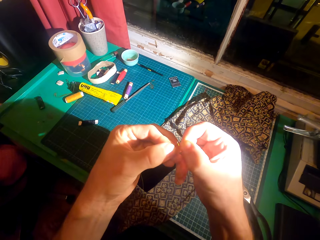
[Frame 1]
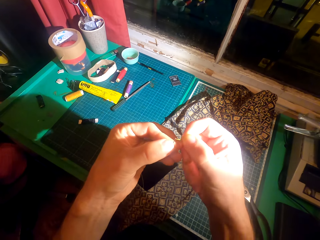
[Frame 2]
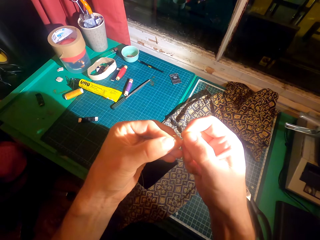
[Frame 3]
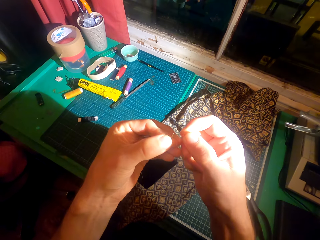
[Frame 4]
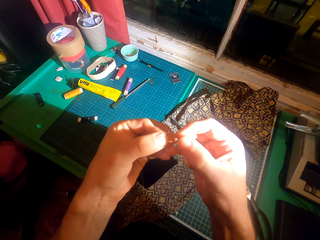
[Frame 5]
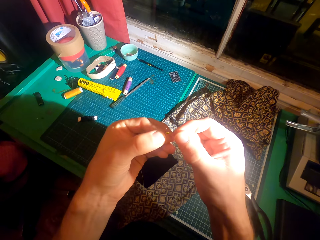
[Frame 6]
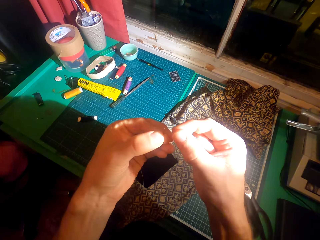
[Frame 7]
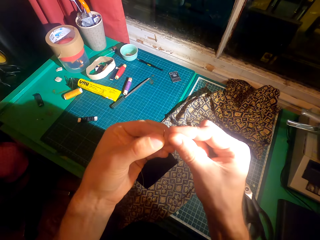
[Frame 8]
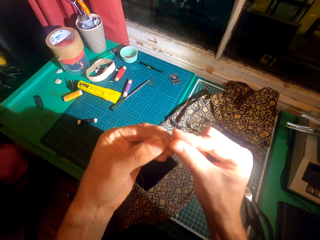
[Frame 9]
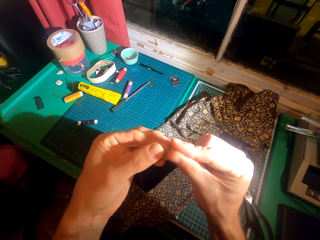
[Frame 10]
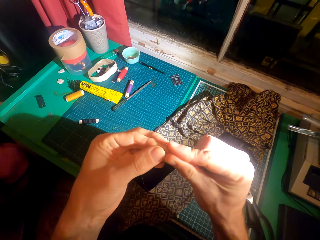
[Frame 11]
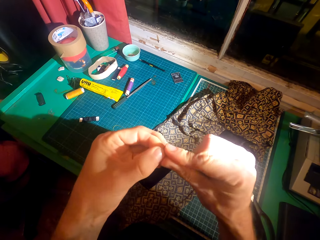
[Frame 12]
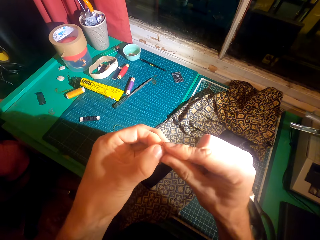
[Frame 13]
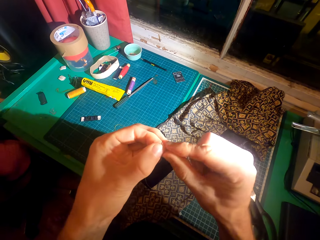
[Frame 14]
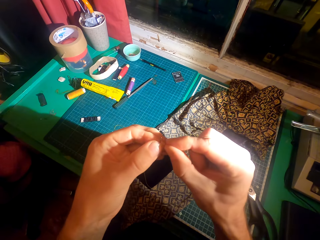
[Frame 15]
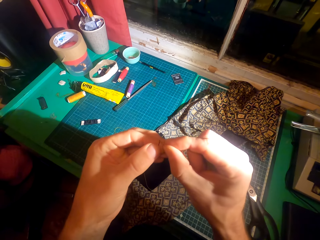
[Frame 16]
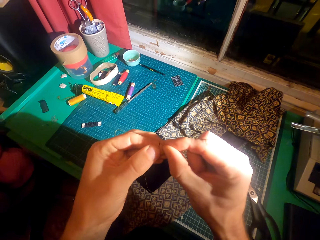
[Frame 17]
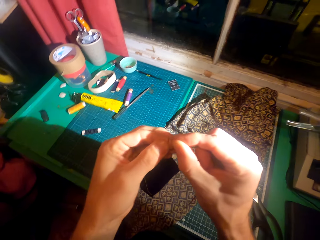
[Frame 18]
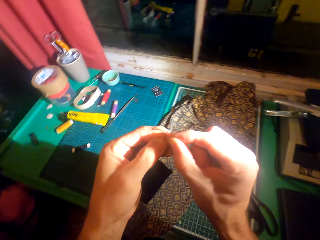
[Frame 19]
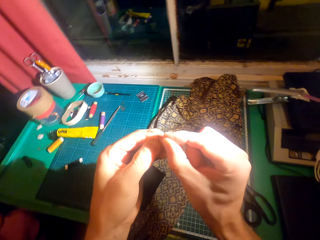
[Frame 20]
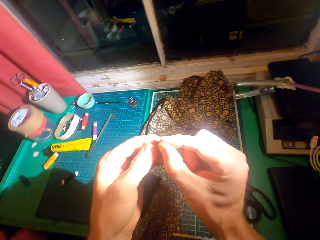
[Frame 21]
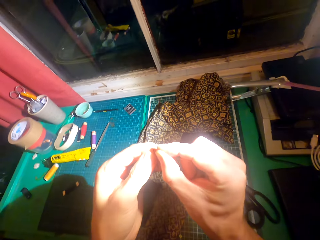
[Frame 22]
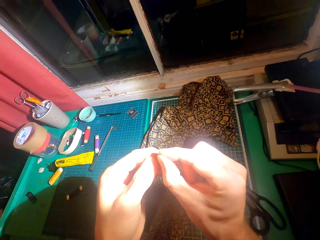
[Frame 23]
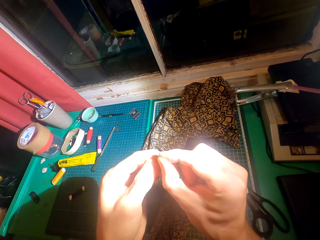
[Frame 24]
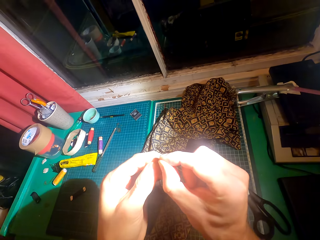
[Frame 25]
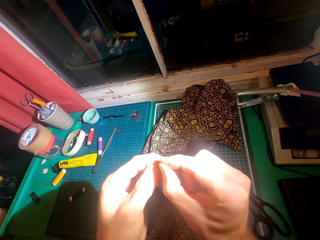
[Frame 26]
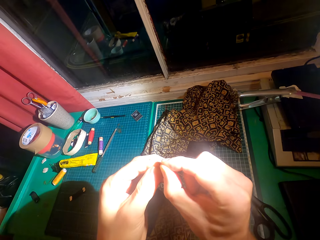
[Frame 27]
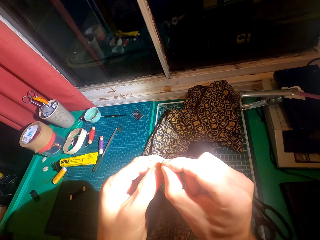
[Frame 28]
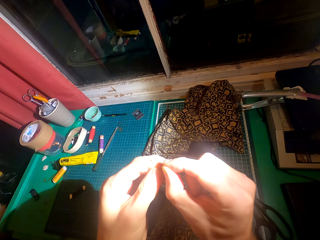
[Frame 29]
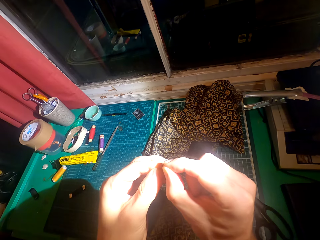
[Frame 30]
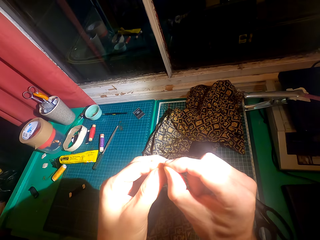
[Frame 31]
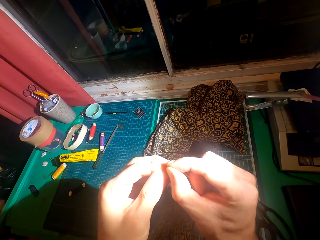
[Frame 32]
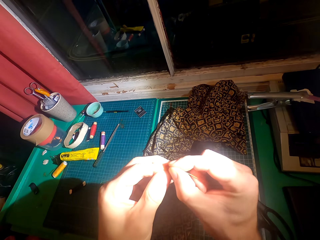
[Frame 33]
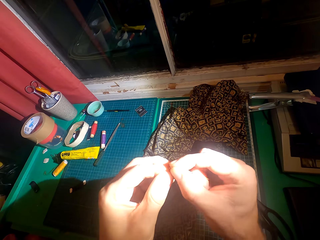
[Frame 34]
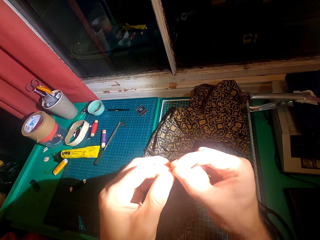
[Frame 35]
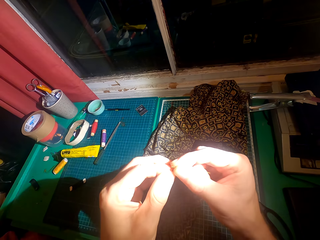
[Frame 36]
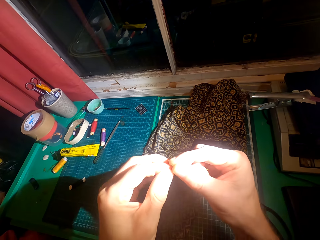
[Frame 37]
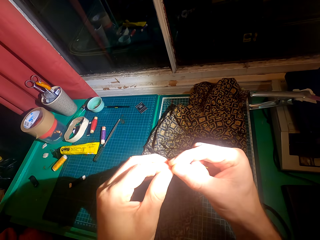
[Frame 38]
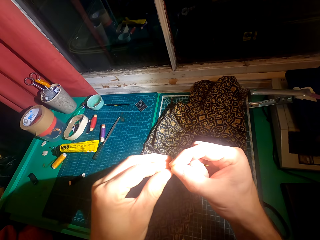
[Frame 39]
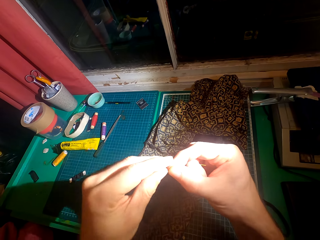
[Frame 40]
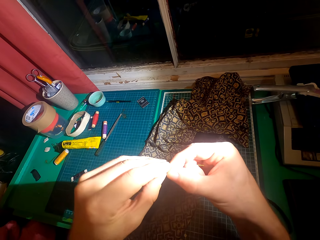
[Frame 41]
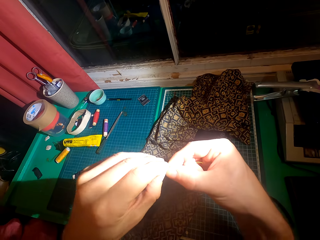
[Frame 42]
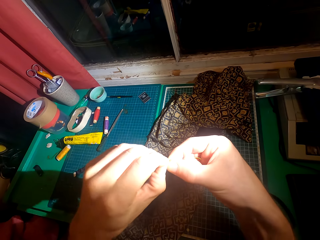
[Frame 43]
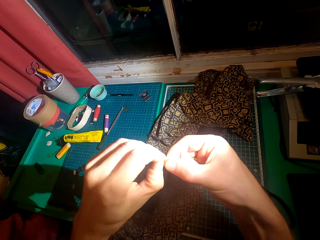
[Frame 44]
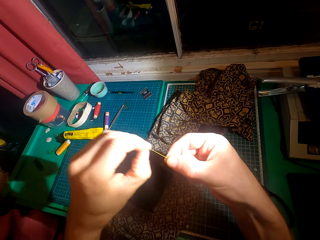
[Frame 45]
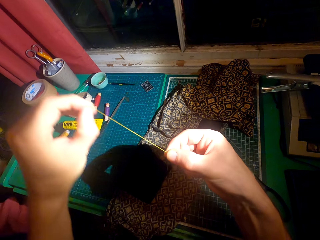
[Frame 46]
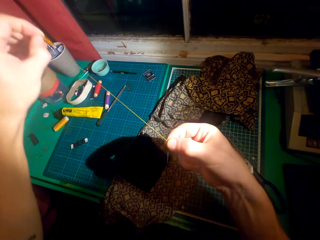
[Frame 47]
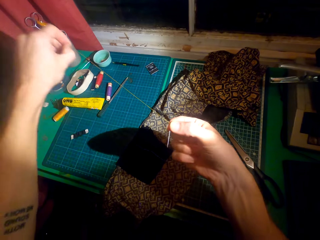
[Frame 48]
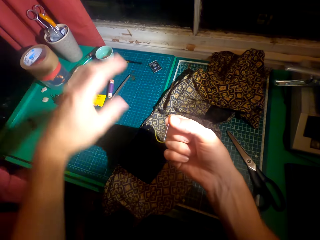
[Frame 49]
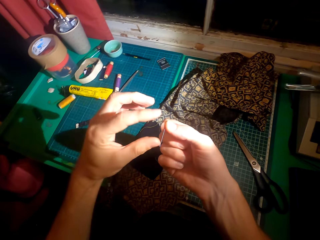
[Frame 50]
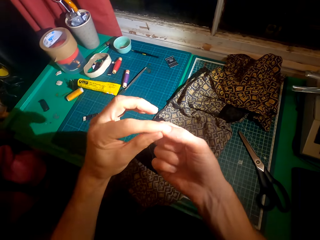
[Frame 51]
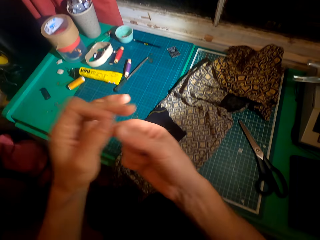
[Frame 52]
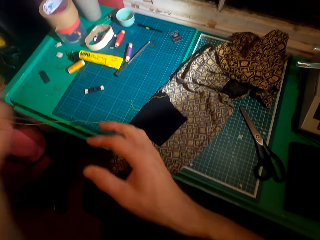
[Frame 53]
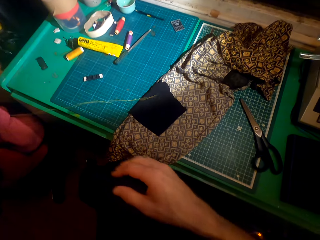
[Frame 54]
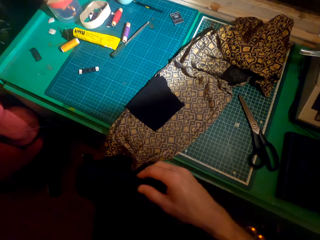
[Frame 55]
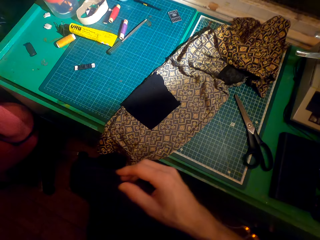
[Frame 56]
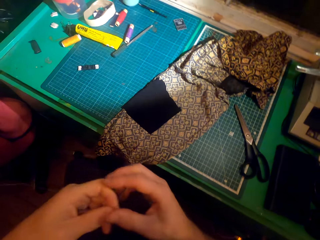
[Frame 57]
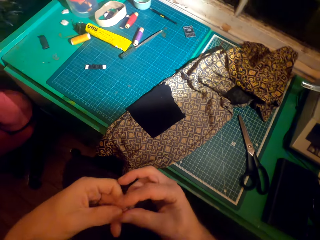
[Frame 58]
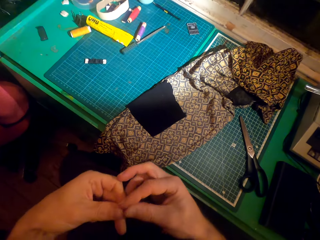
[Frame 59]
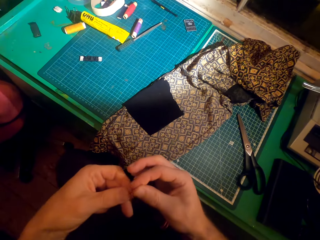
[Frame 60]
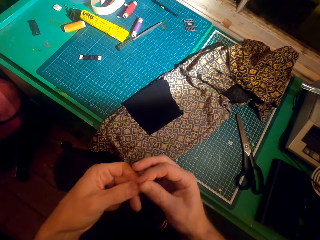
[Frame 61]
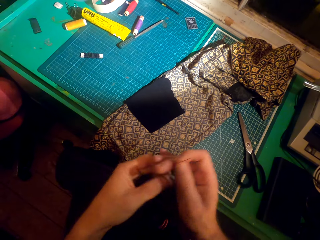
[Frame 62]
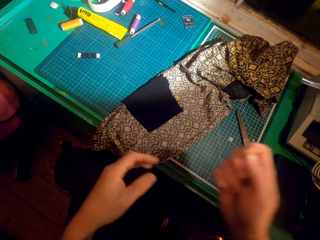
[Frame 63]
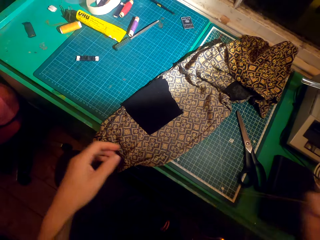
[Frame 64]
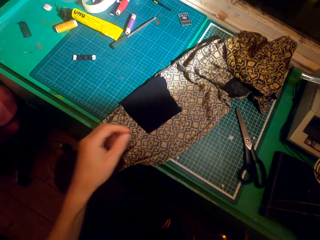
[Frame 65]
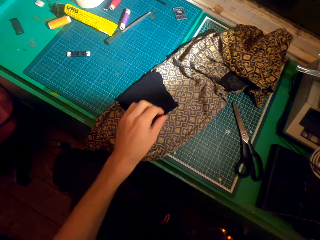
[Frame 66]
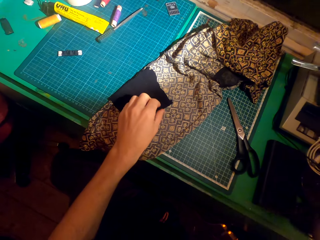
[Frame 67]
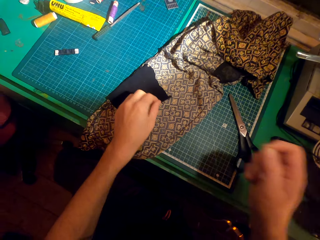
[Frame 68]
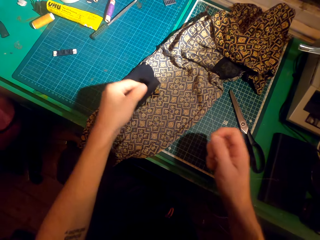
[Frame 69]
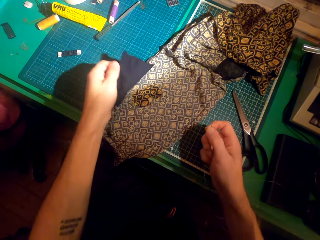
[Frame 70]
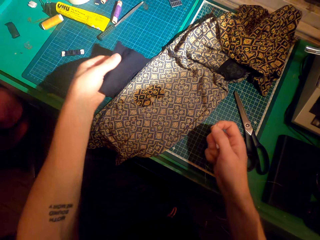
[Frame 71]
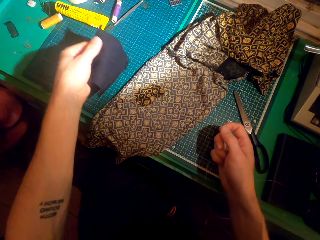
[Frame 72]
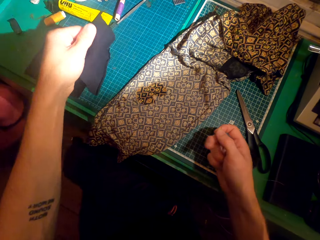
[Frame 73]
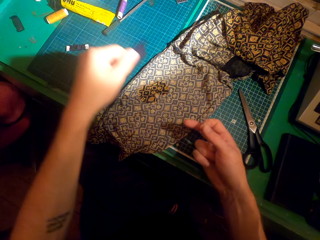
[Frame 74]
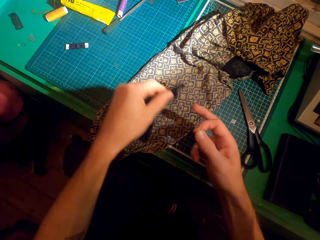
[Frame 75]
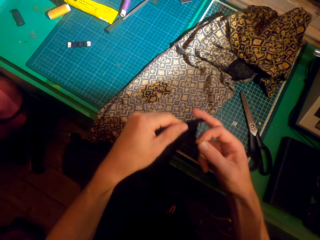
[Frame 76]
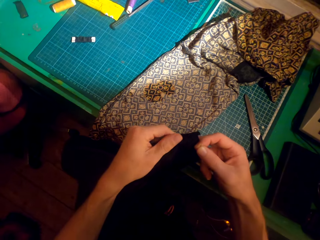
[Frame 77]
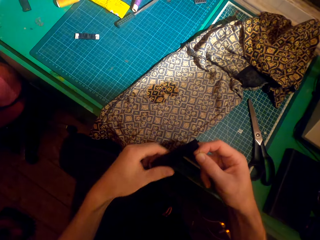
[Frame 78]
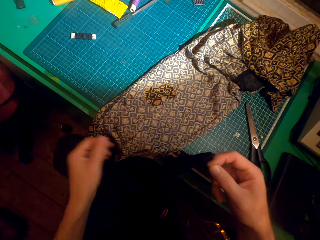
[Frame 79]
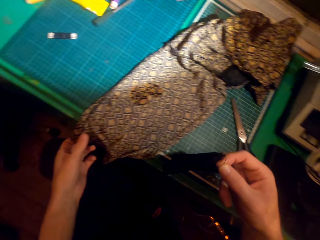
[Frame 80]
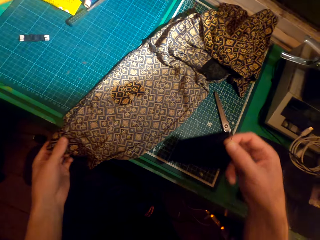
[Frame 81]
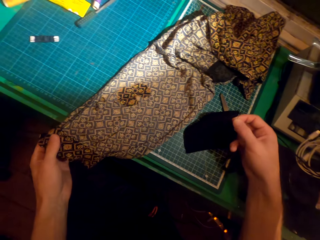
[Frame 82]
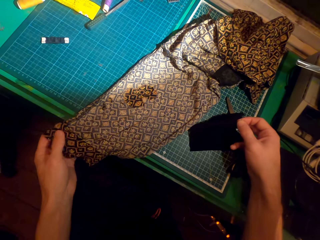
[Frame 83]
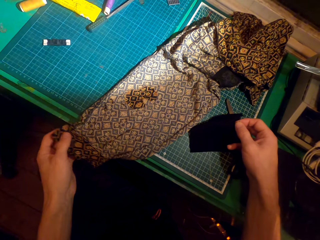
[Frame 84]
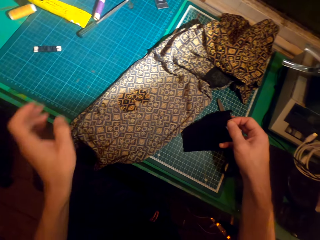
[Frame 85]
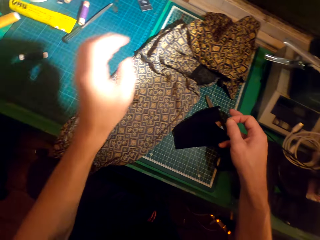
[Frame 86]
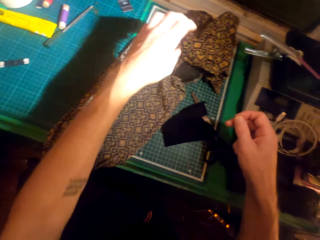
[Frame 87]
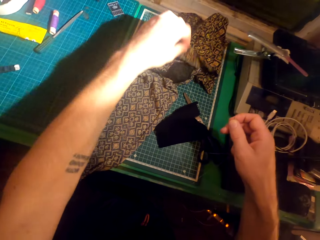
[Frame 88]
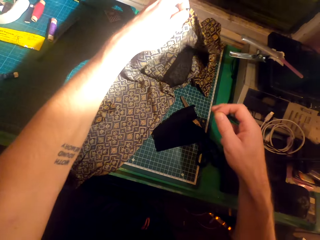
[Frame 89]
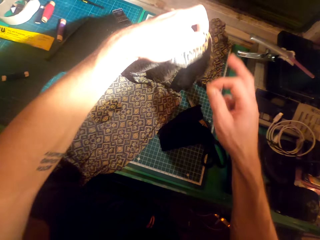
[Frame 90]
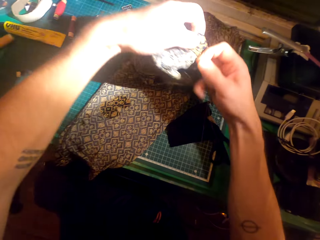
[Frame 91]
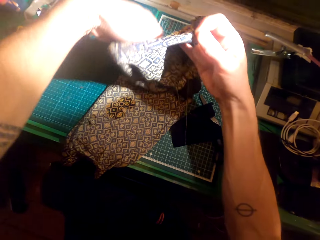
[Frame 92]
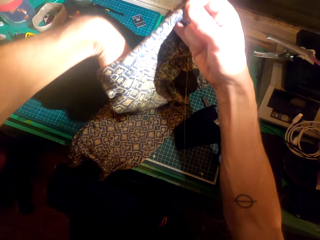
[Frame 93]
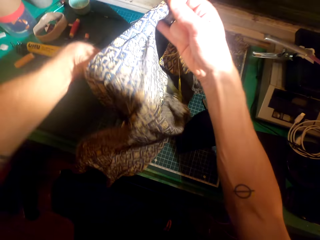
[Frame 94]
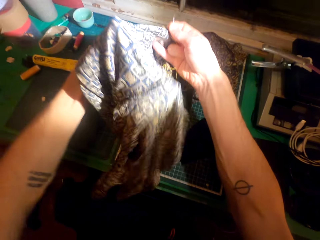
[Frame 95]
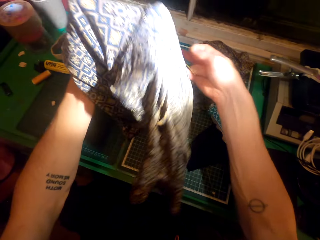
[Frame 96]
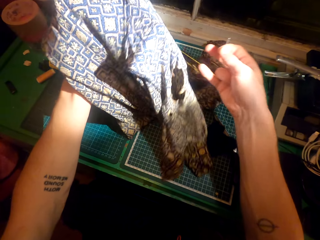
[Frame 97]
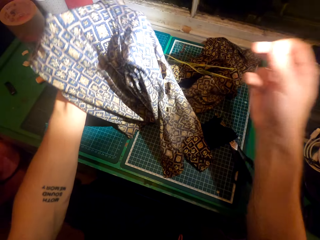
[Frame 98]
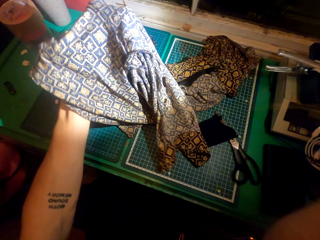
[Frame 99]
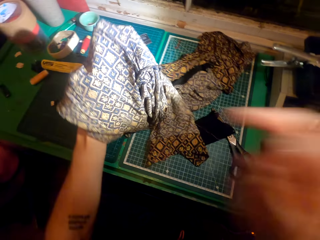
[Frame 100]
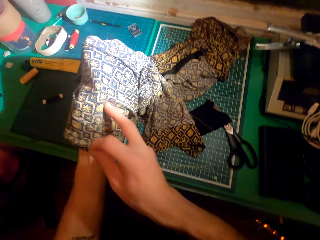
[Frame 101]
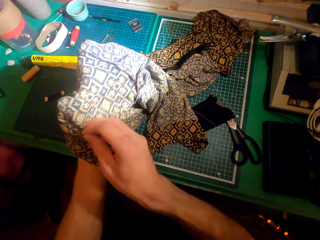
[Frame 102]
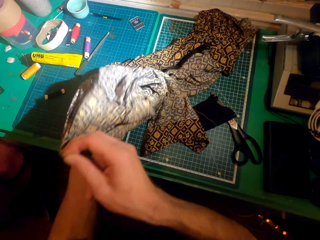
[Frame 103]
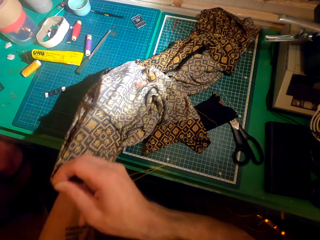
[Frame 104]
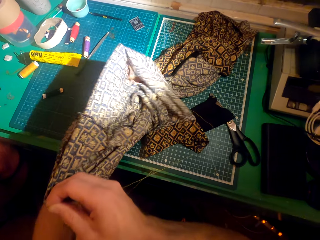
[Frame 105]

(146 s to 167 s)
The camera wearer pulls the thread with the left hand, moves the thread to the left hand, and moves the thread to the right hand. They pick up the material with the left hand. They hold the material with both hands. They drop the material on the table. They pick up the cloth with the left hand.
